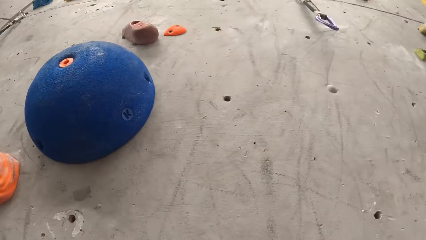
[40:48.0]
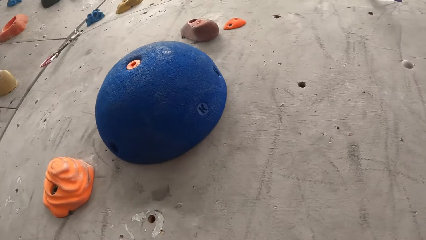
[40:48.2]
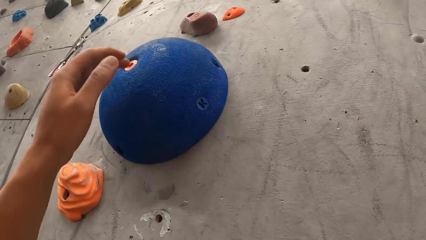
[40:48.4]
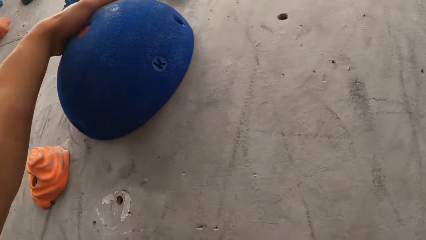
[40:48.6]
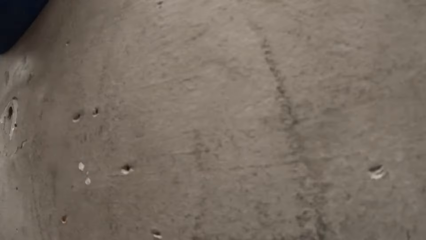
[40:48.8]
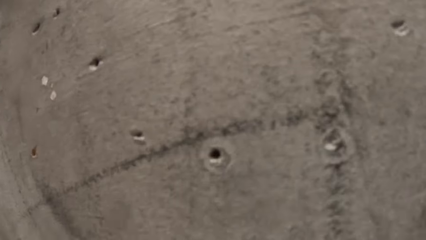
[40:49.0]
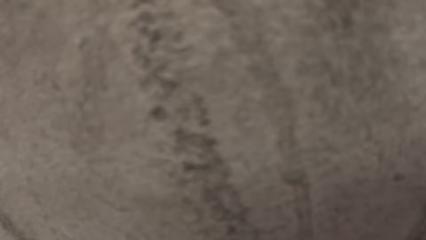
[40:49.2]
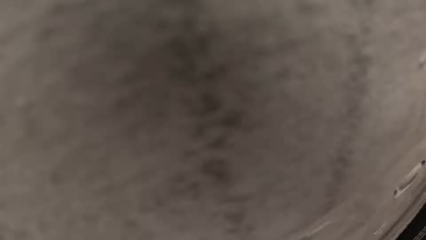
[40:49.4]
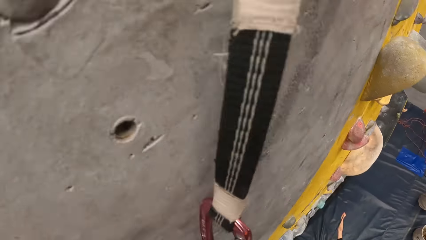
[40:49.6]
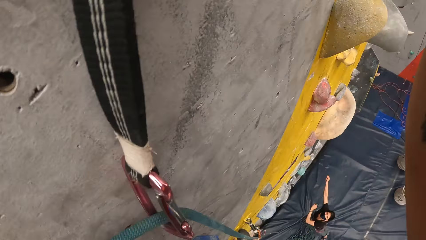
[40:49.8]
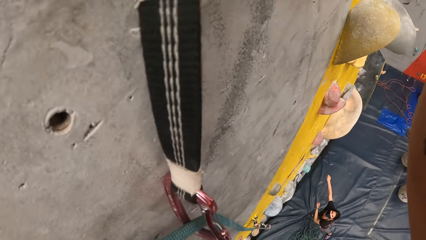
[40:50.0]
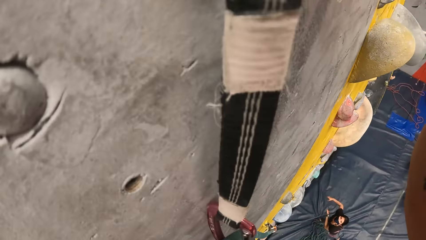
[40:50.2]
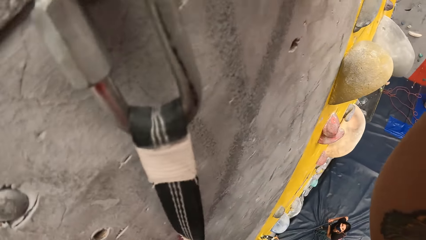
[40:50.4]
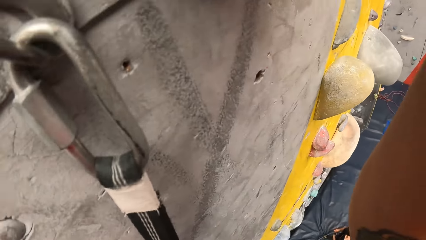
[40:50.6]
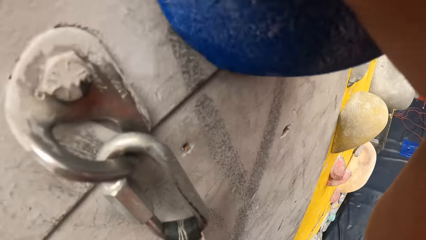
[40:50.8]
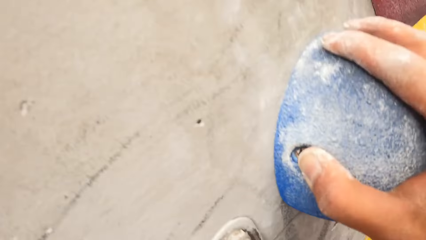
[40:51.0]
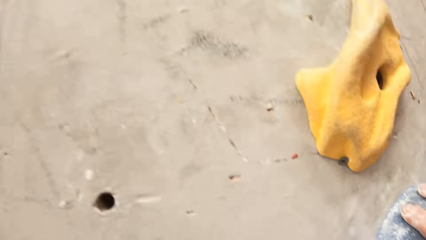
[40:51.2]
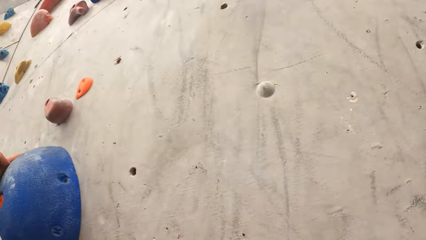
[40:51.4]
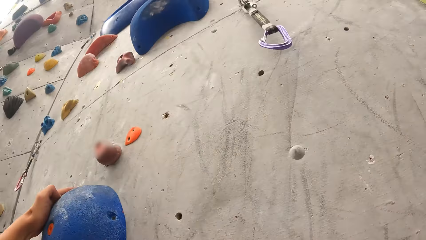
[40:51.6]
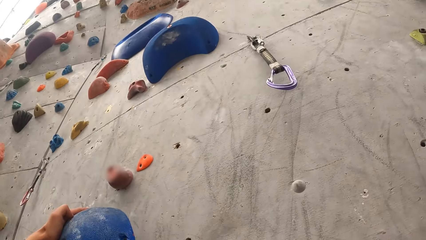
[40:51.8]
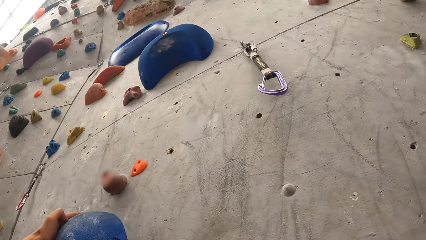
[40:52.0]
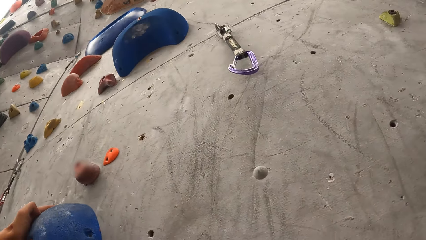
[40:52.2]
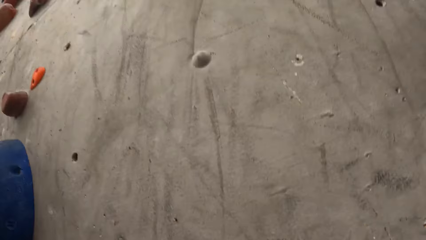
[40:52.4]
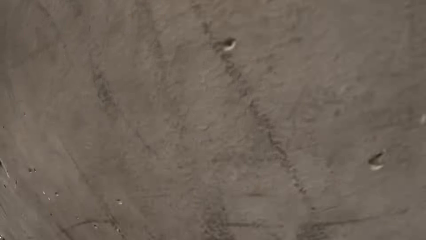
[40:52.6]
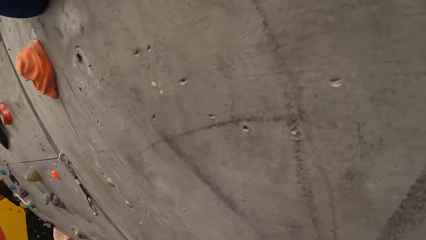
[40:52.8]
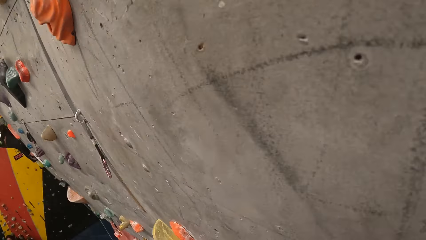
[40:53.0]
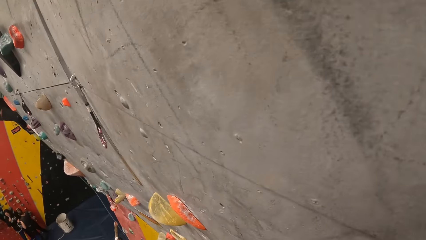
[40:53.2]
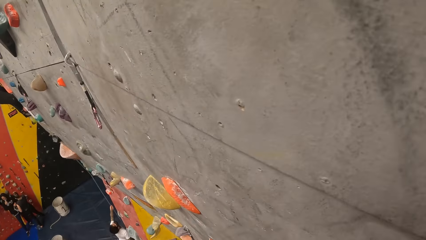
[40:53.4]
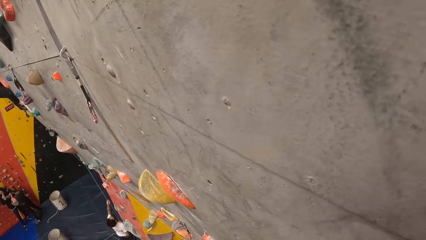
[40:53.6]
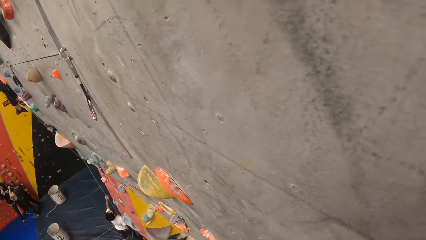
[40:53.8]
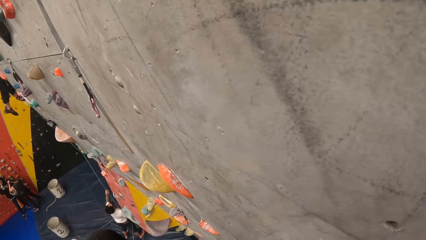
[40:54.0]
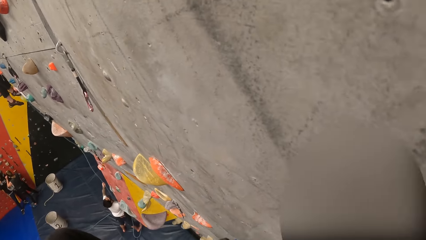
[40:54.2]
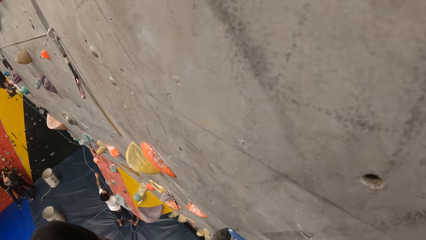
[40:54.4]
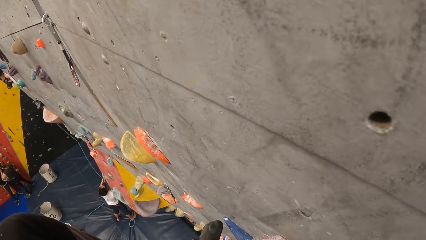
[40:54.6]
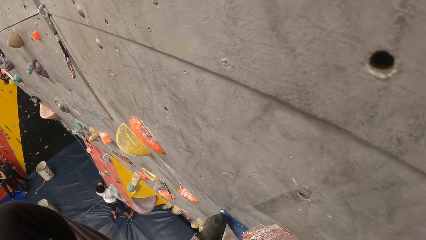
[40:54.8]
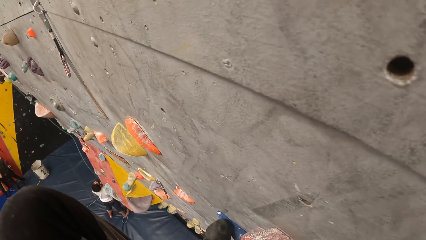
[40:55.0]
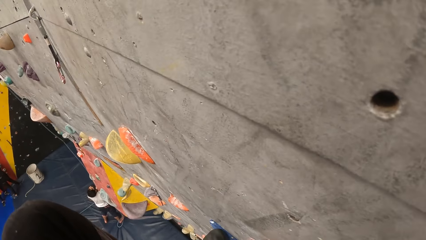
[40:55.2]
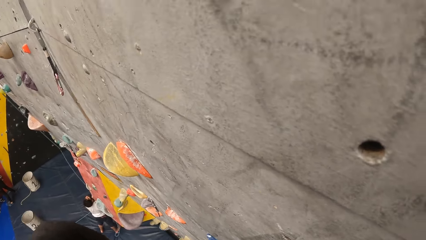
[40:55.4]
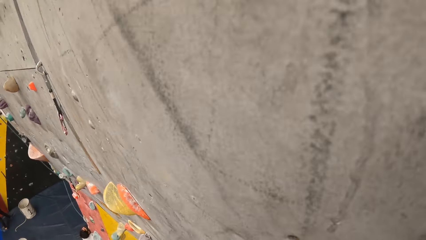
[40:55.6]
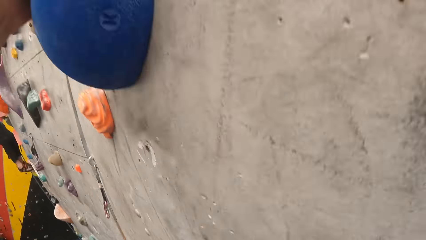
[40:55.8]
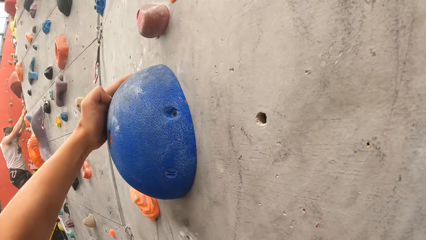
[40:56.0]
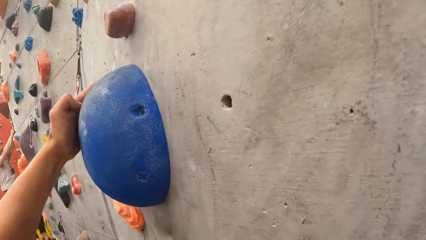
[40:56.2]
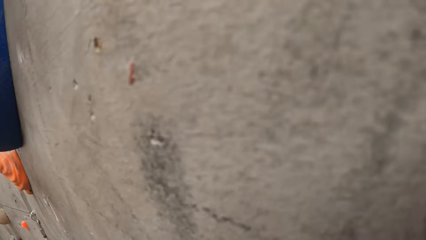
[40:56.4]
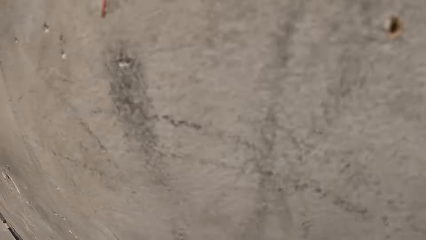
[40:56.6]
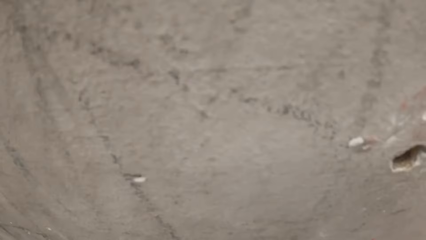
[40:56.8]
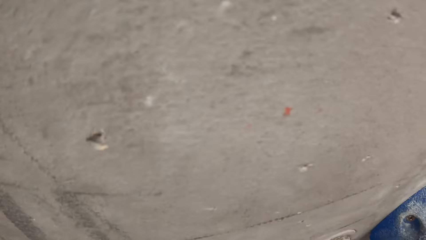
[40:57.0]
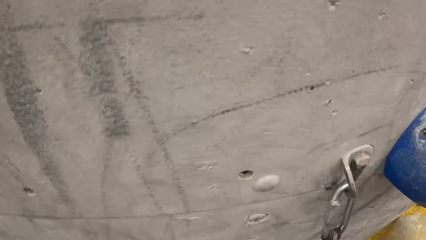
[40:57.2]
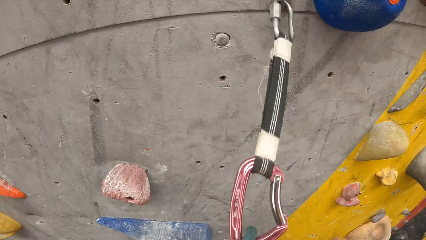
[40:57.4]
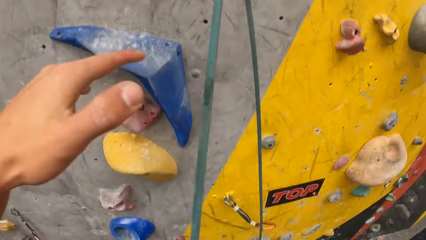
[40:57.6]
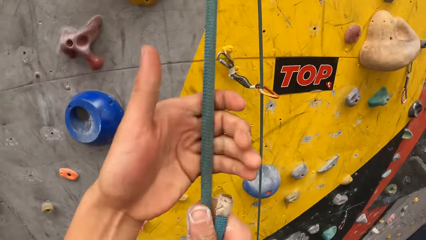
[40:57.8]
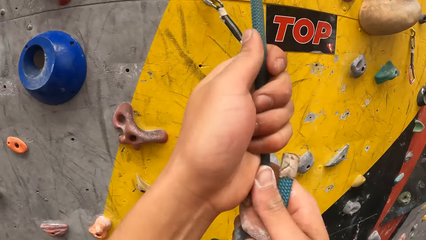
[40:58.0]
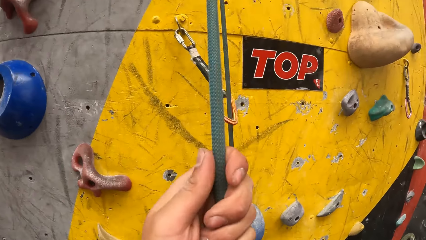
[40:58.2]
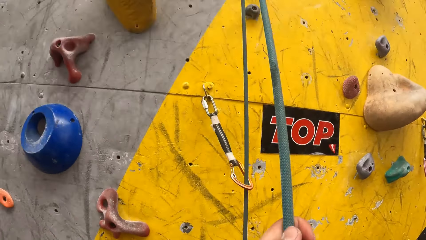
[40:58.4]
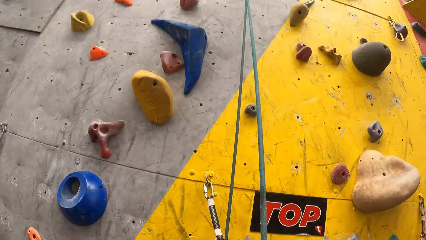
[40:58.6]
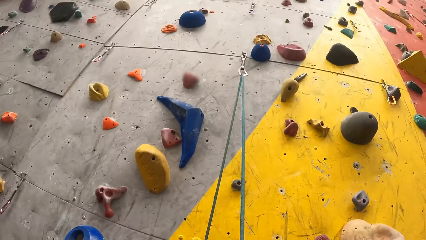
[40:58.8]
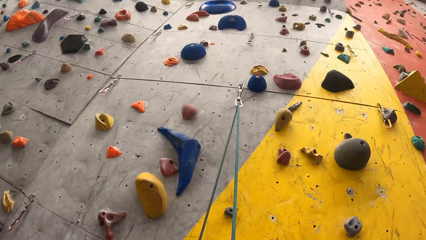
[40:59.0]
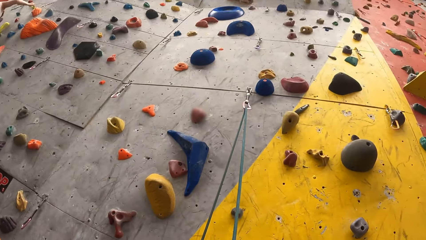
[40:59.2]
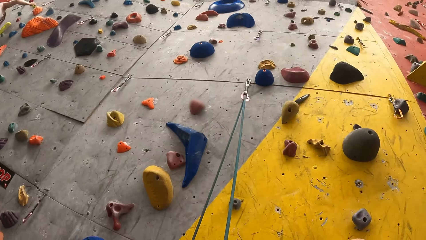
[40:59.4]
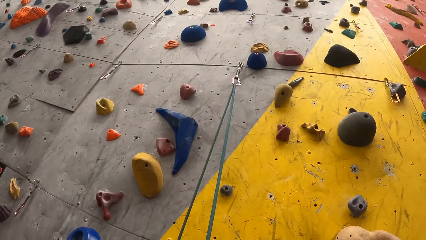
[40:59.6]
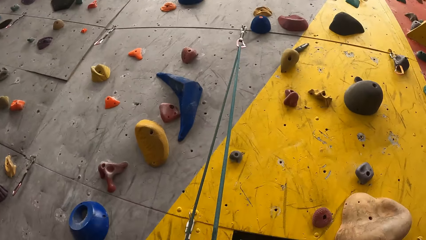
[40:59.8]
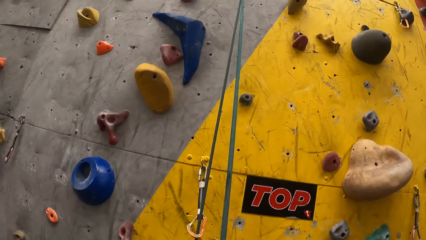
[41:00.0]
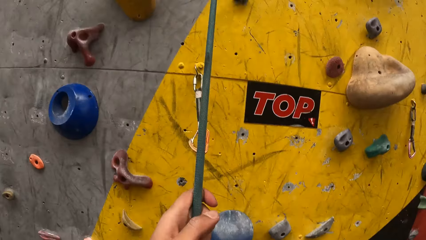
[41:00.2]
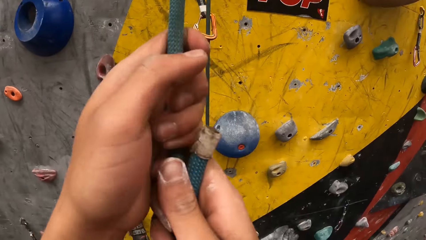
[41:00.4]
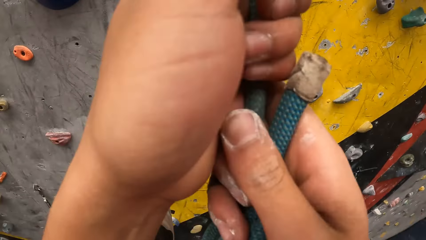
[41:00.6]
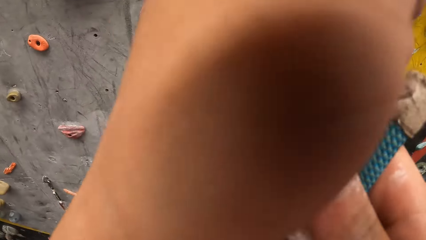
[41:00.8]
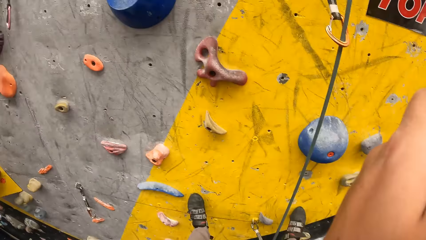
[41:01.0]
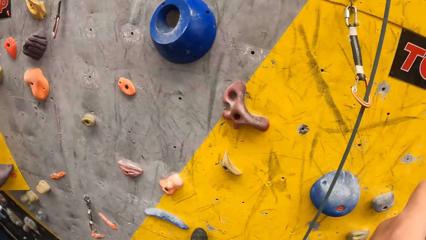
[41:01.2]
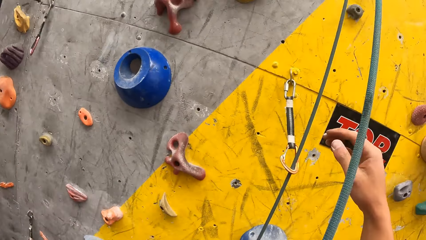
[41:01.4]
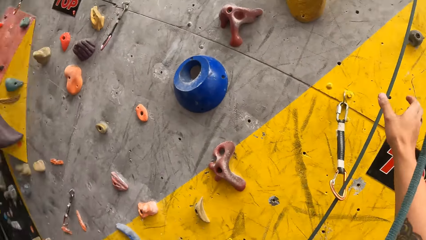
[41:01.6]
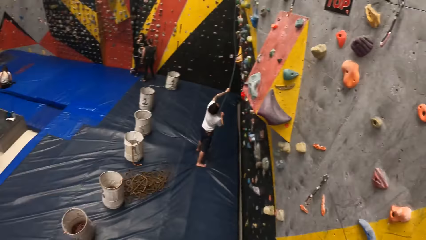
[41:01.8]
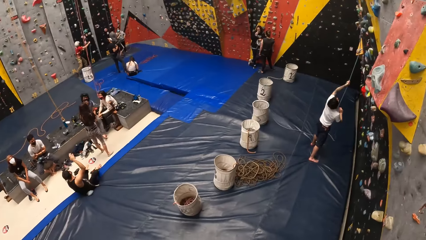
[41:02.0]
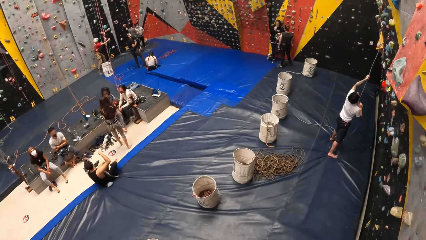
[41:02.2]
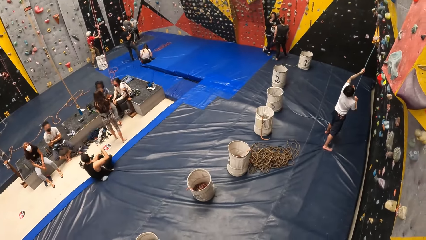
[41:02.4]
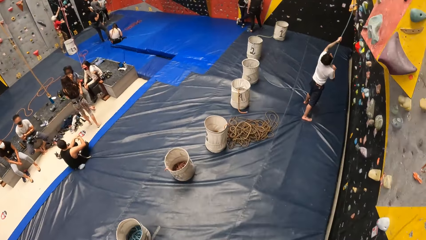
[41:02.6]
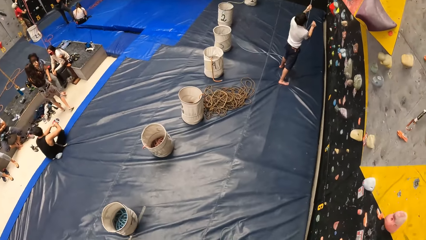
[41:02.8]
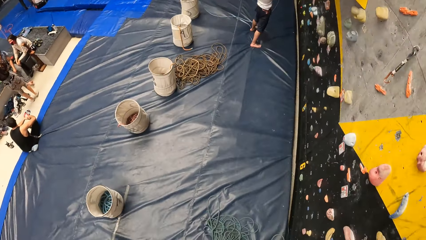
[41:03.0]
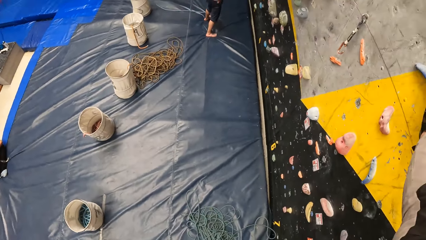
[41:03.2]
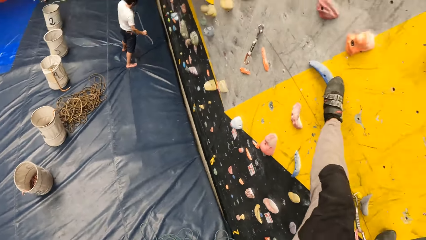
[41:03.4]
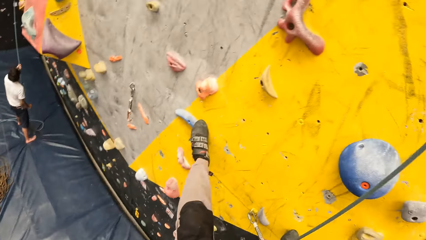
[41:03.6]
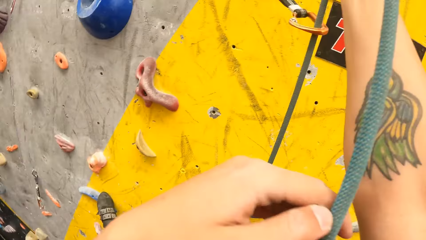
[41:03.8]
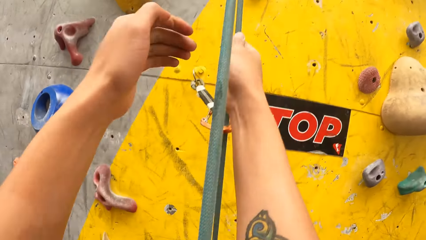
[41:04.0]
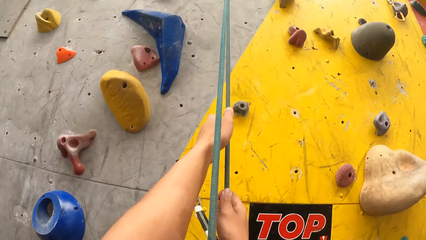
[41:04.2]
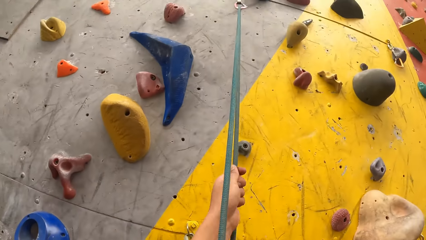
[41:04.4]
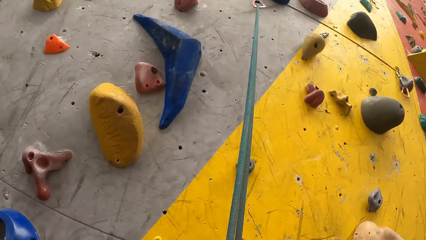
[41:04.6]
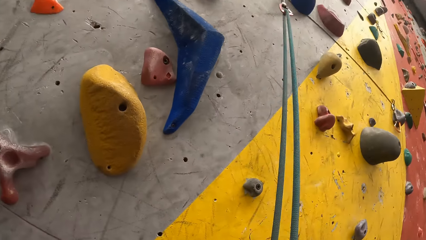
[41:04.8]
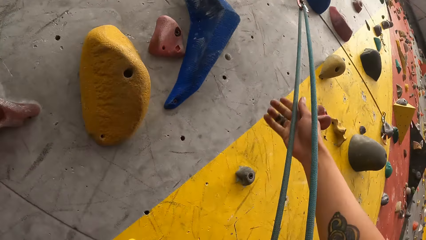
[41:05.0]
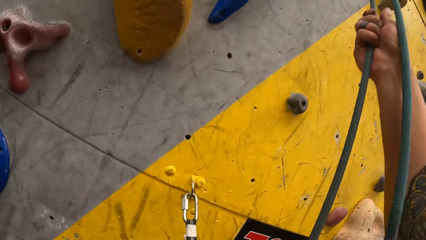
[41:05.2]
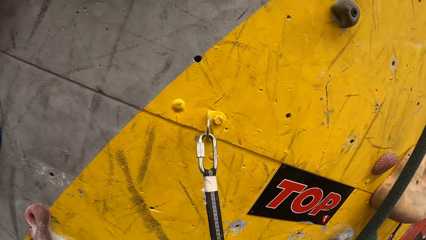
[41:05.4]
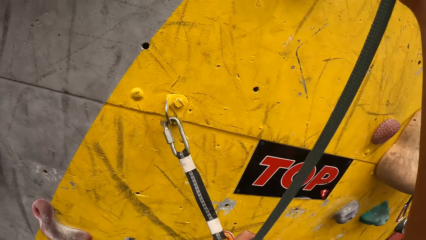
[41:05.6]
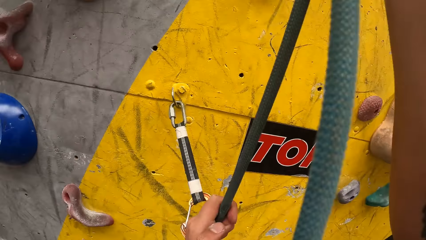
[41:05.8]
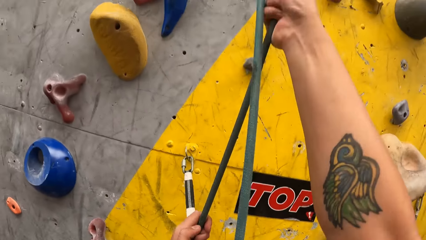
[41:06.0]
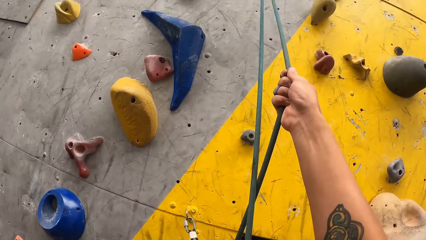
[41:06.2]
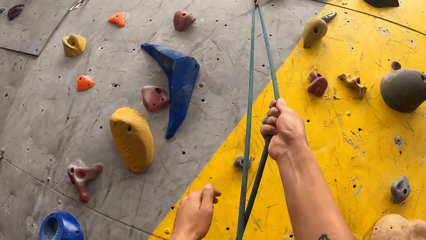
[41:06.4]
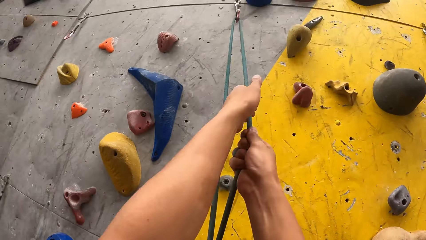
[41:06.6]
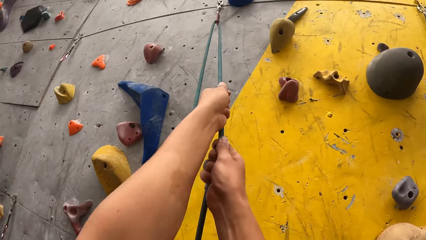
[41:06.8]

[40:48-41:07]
A man pulls the rope. The camera wearer climbs on the wall. They touch the rope. They look around the room. They climb on the wall.
